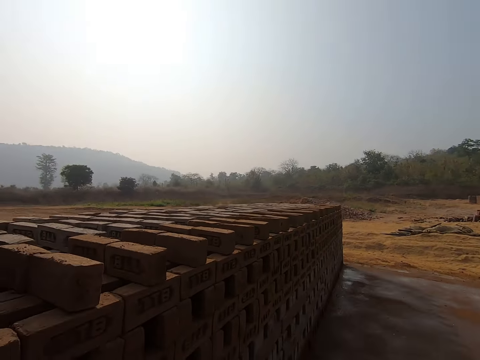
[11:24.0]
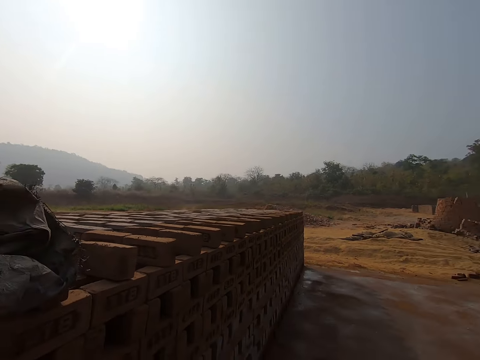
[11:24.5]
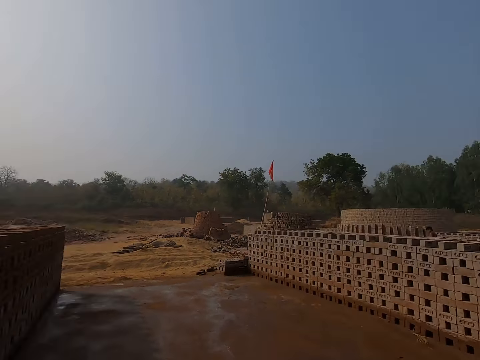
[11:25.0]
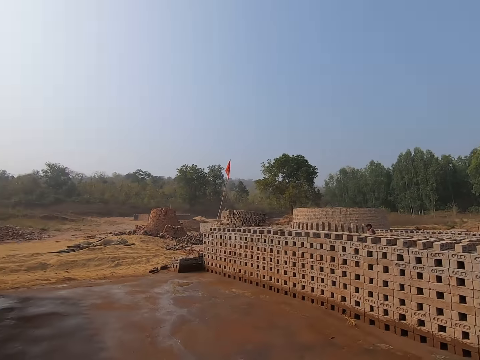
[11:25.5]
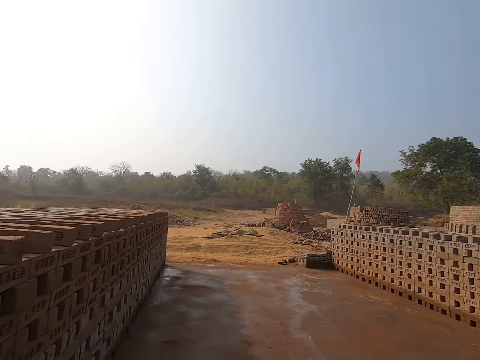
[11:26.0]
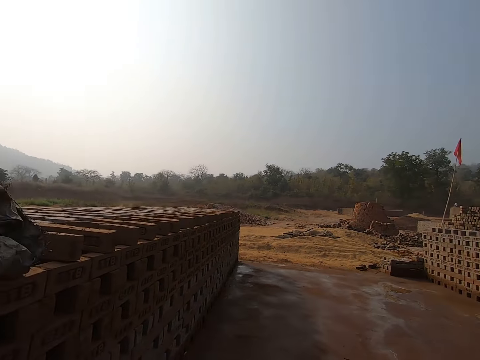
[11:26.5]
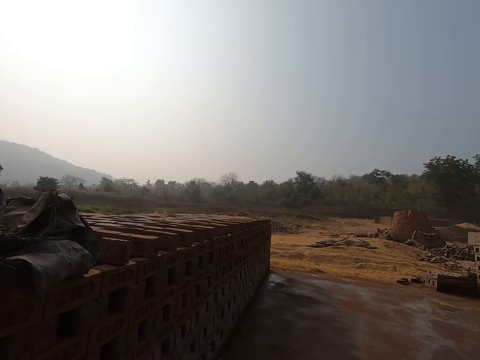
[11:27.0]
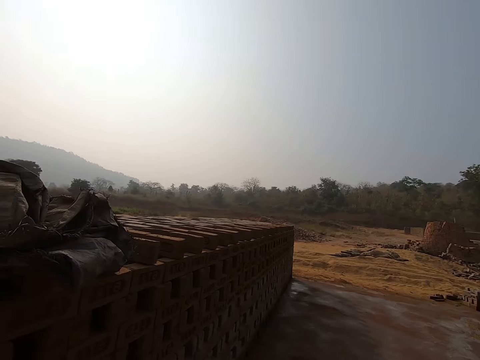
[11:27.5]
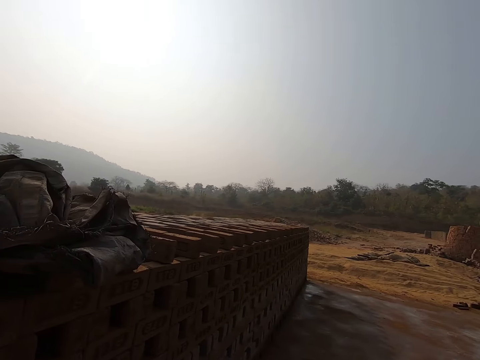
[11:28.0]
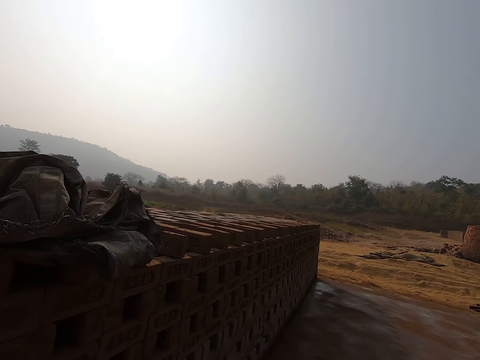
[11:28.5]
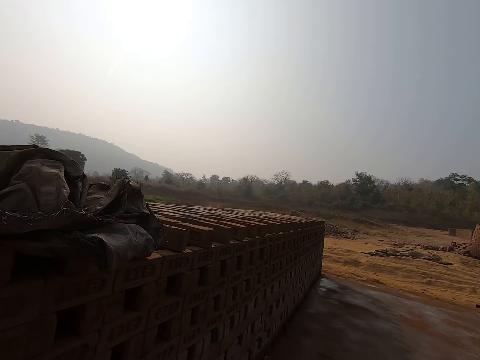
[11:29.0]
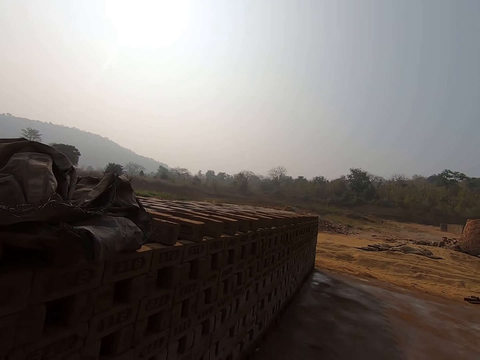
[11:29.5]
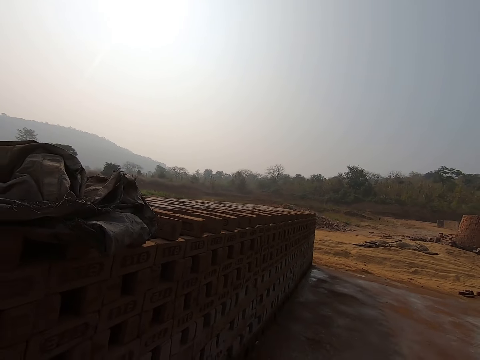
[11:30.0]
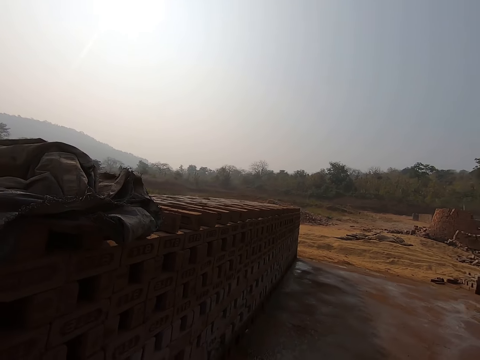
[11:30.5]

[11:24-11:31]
The camera wearer looks around.

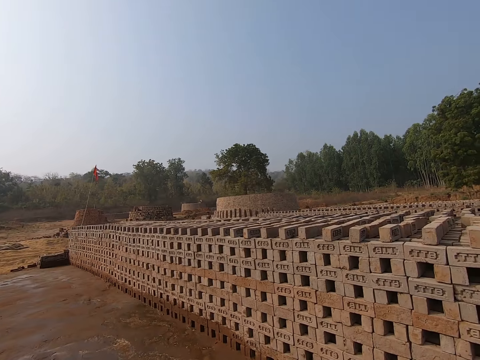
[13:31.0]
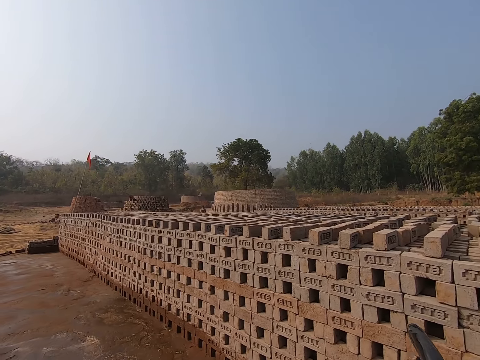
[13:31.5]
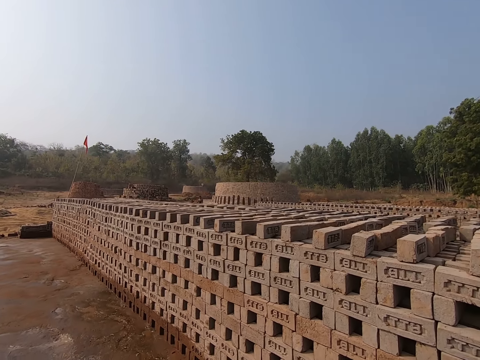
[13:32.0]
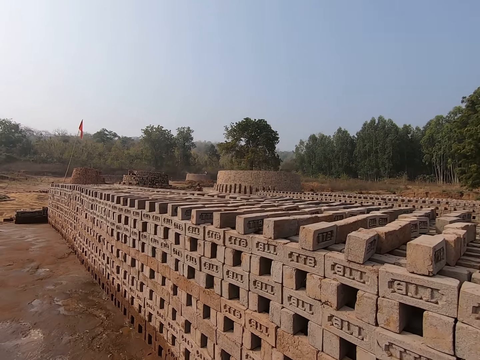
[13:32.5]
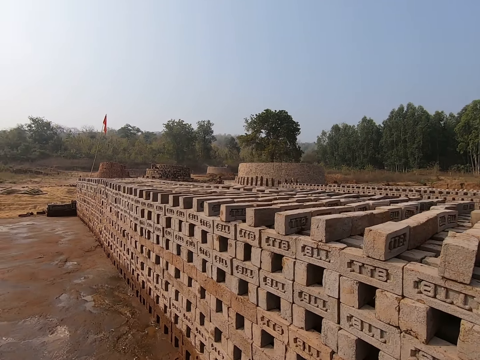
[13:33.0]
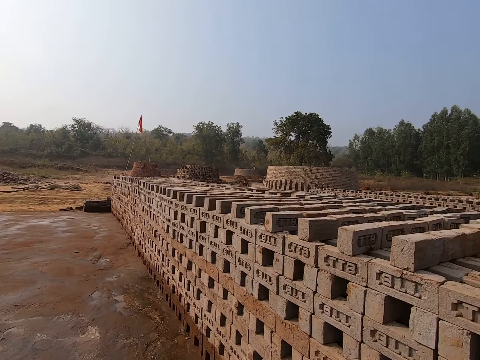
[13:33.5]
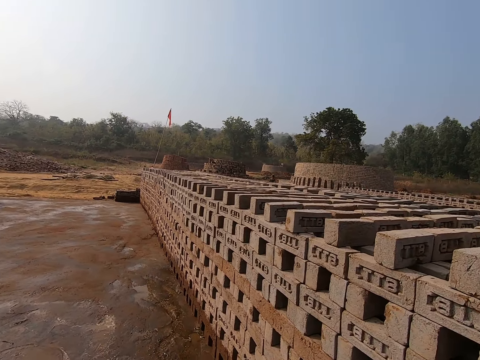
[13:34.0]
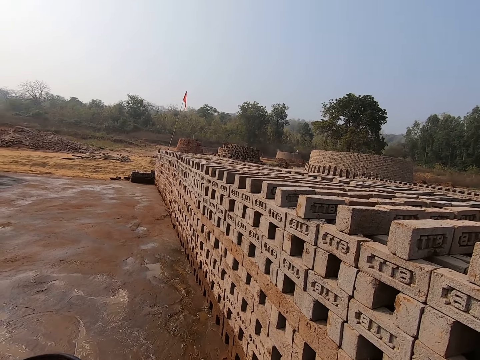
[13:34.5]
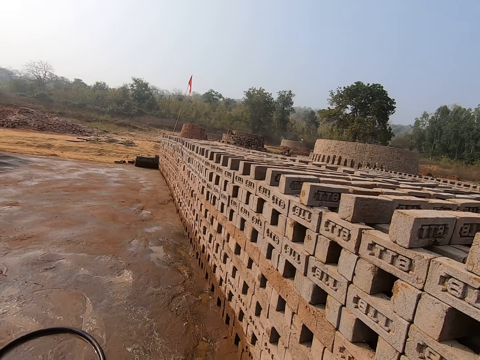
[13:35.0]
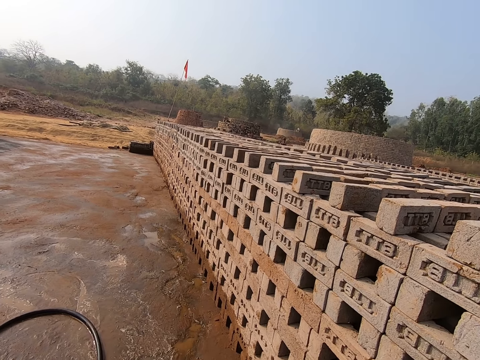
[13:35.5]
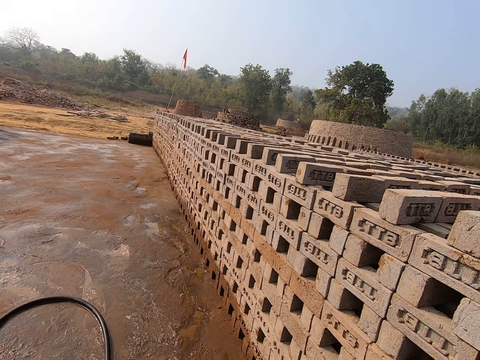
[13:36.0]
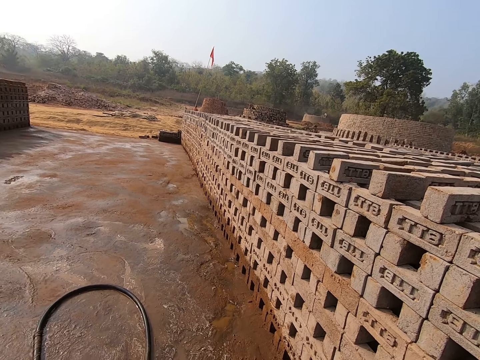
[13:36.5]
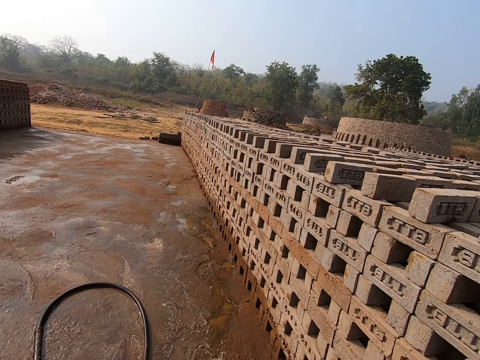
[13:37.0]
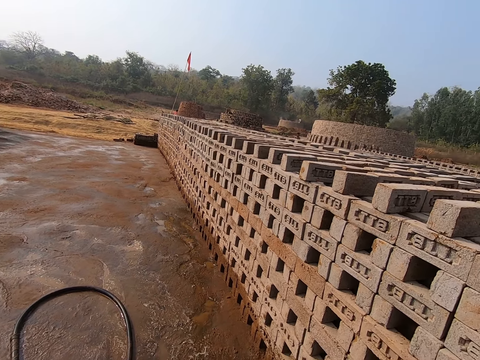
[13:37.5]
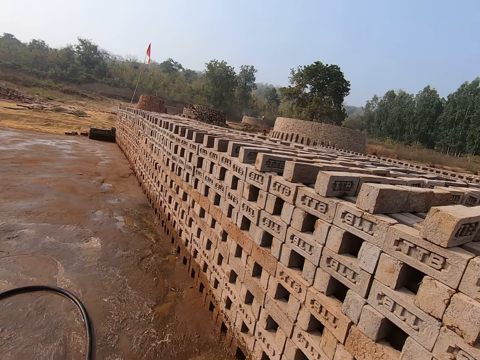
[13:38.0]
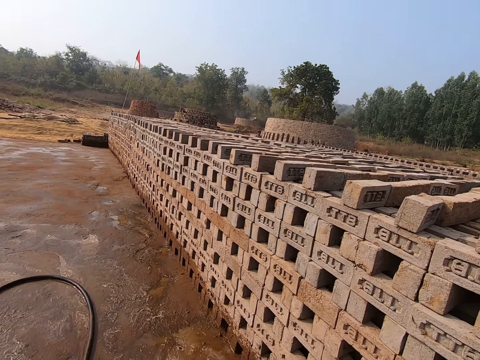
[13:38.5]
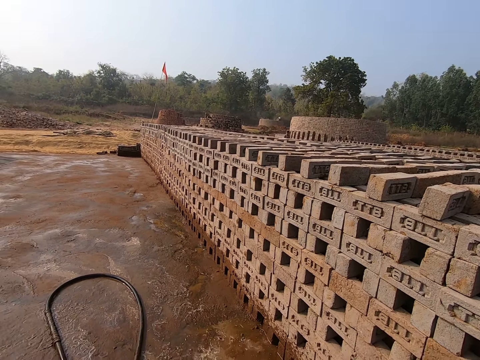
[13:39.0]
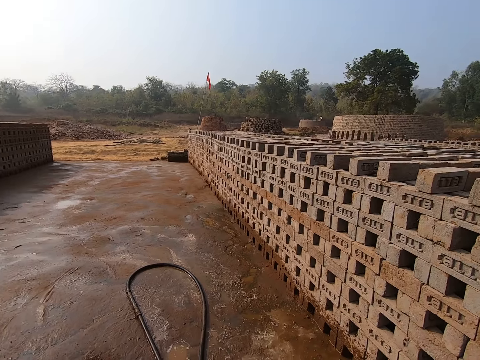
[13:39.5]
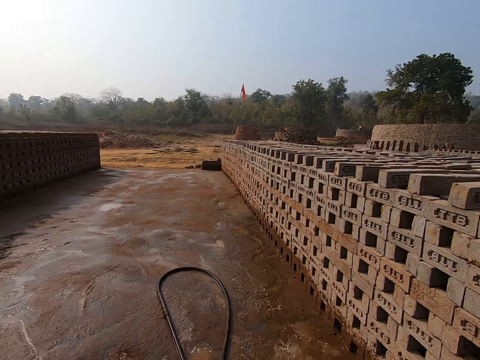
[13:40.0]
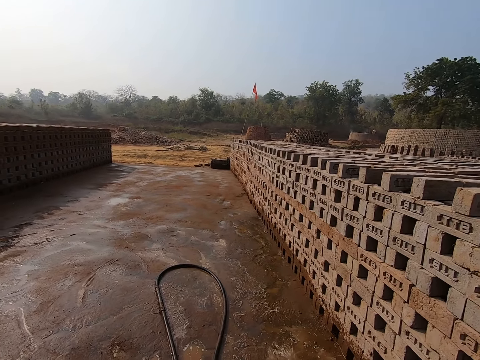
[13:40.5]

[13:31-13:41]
The camera wearer walks on the ground. They look around.

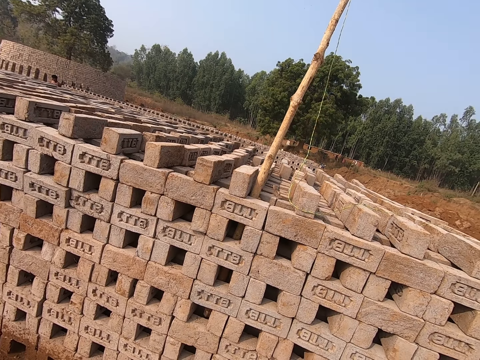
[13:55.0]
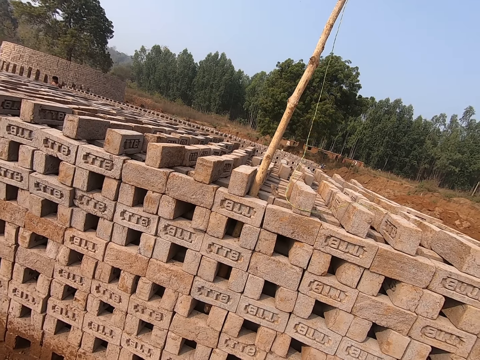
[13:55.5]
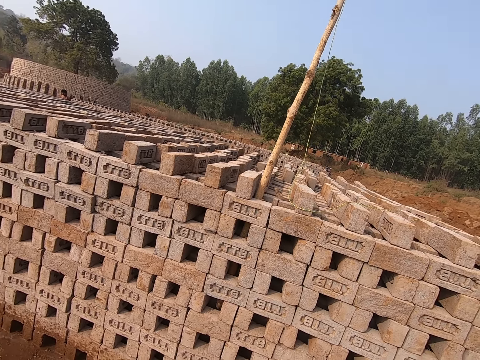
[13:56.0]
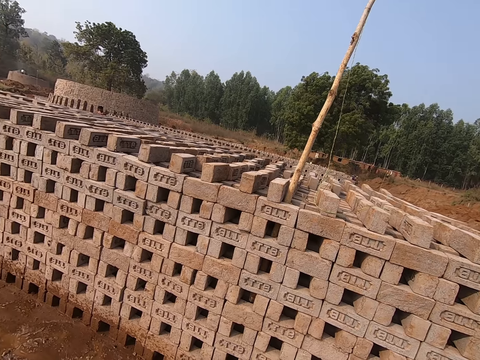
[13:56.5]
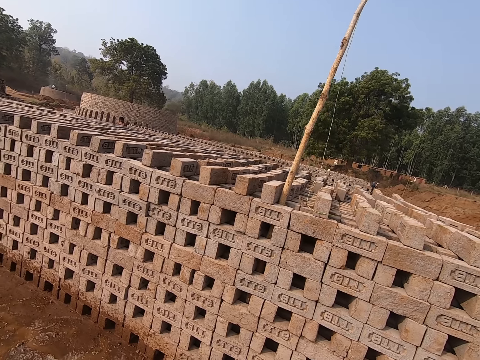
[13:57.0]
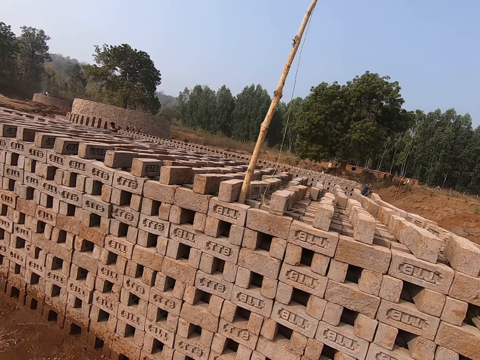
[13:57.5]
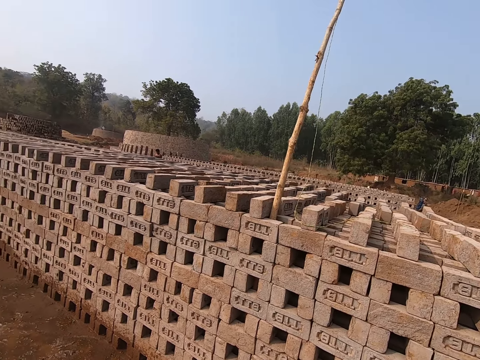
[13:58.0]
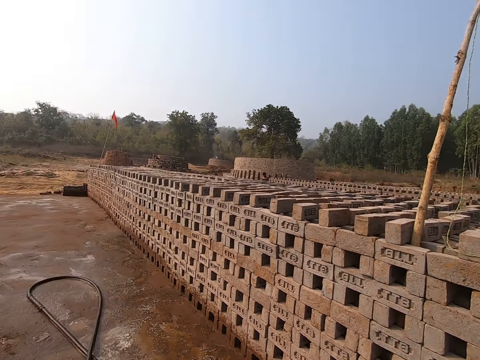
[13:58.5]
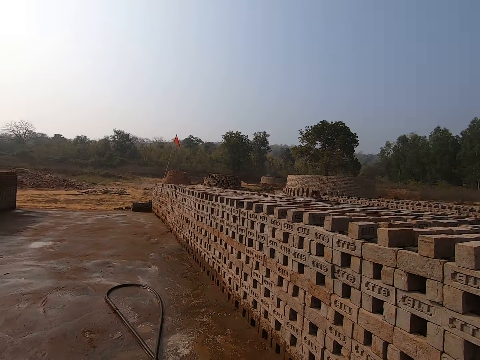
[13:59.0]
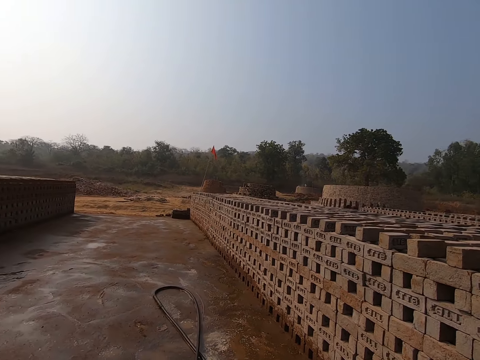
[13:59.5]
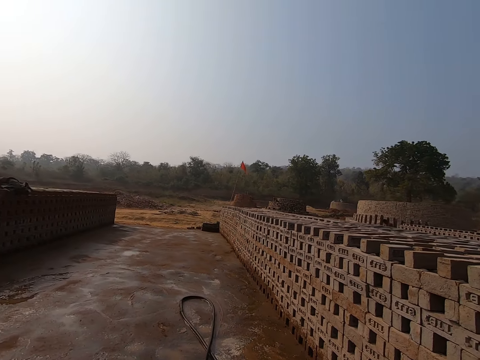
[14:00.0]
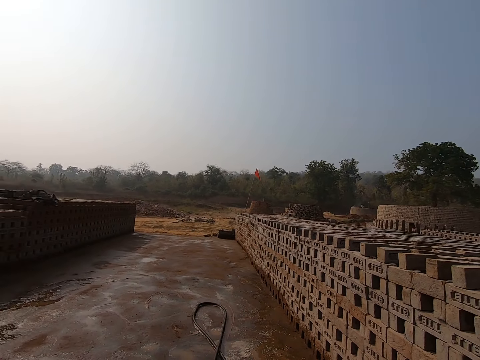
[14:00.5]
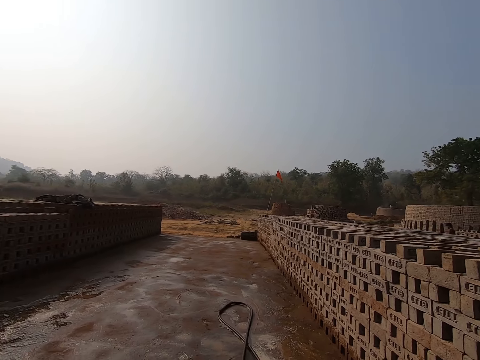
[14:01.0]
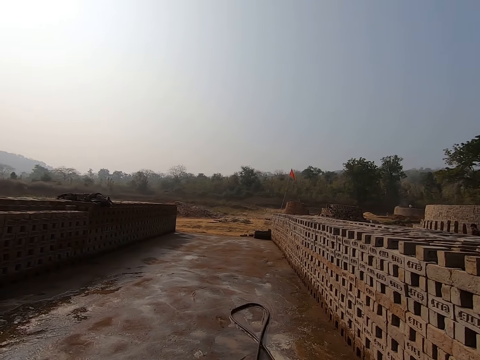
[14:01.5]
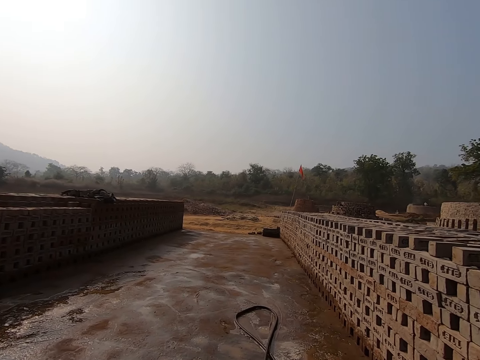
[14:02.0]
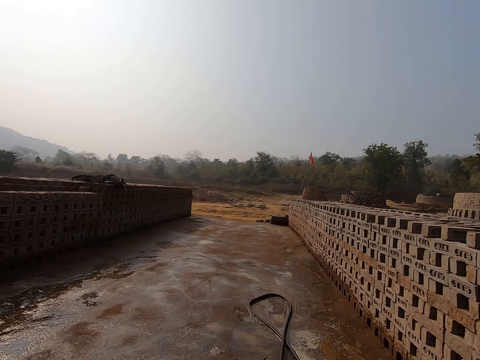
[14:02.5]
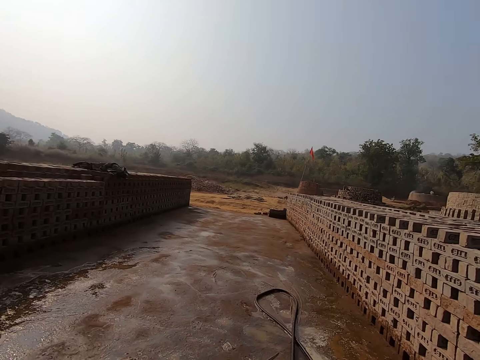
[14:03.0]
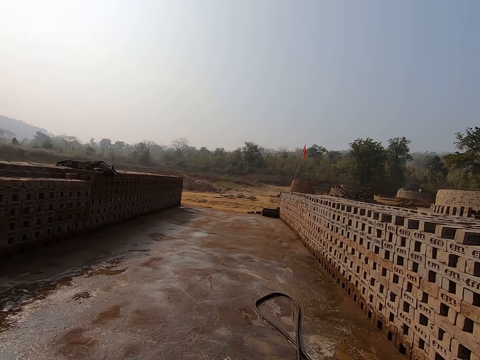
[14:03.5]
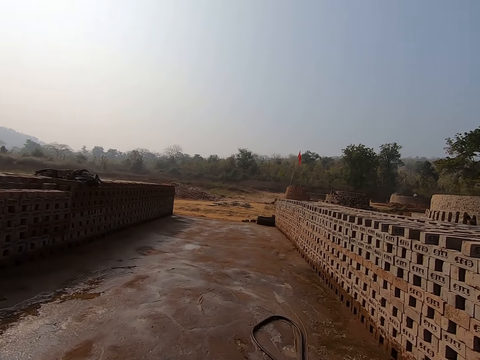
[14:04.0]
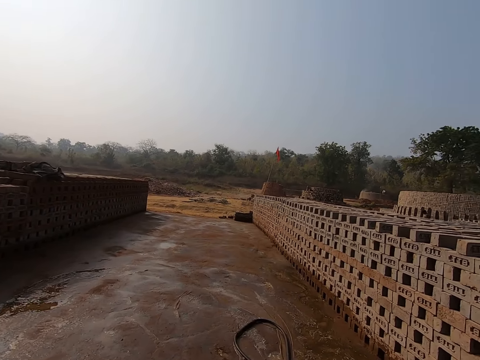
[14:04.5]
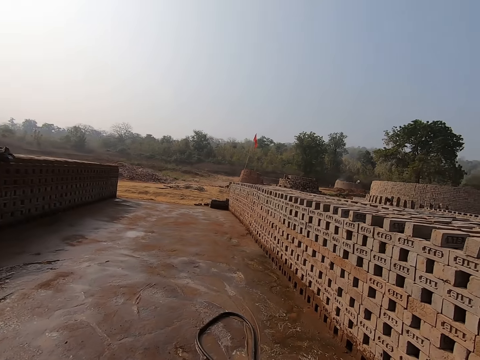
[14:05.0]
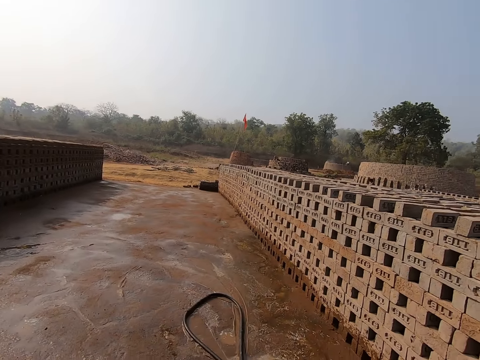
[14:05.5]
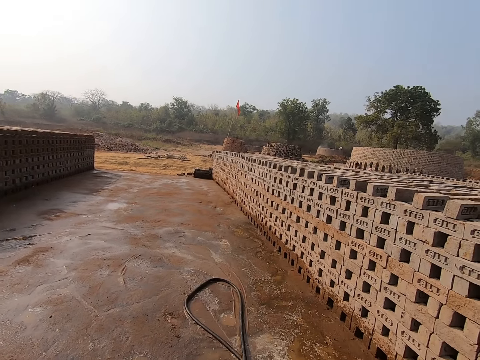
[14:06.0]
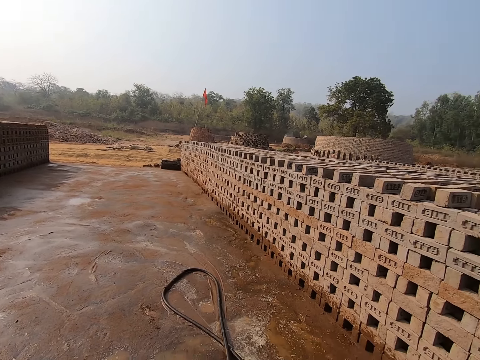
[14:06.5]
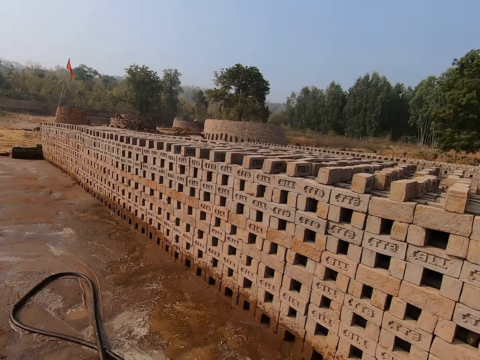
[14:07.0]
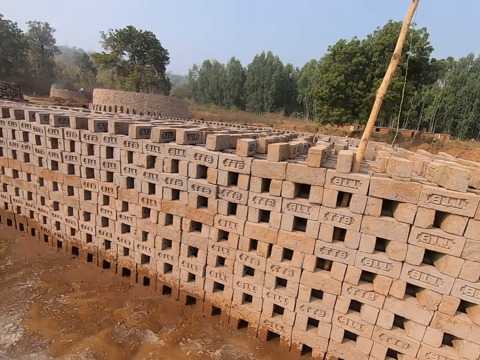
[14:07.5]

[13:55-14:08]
The camera wearer makes a step. They look around, pull the pipe, walk around and look around.
